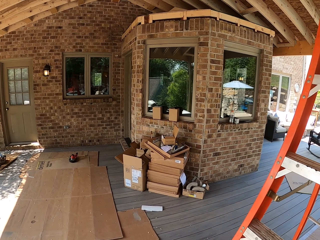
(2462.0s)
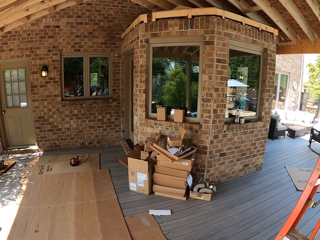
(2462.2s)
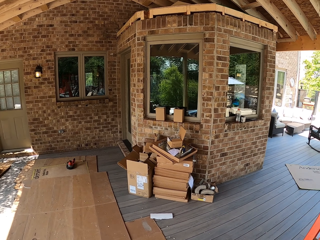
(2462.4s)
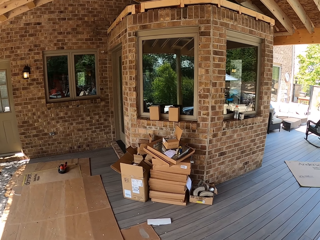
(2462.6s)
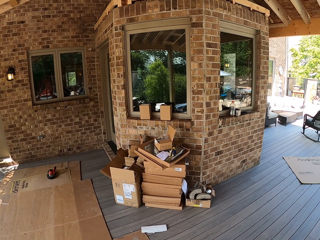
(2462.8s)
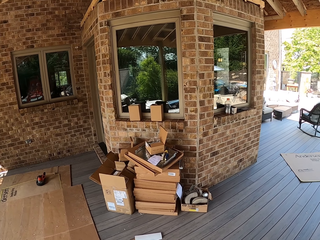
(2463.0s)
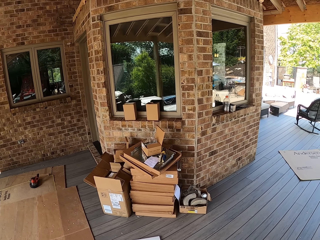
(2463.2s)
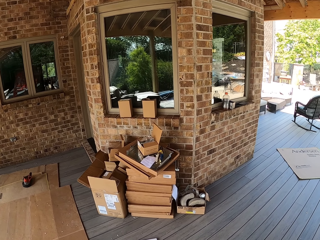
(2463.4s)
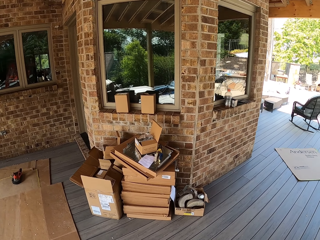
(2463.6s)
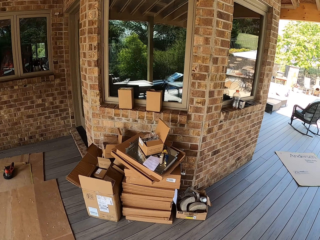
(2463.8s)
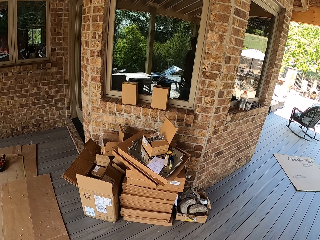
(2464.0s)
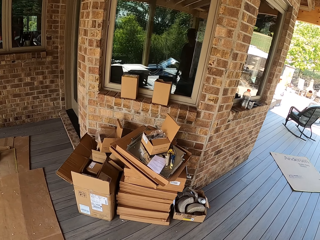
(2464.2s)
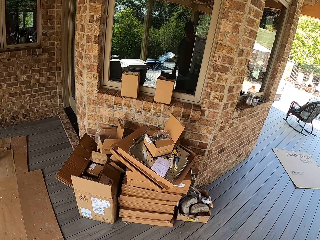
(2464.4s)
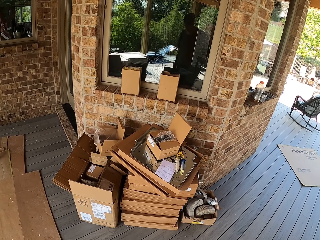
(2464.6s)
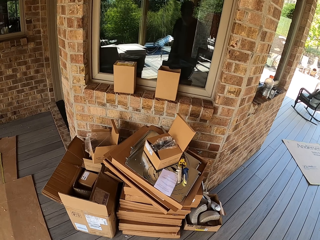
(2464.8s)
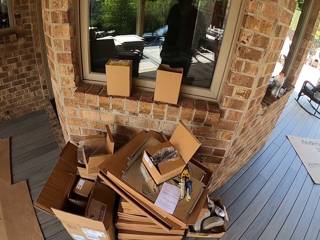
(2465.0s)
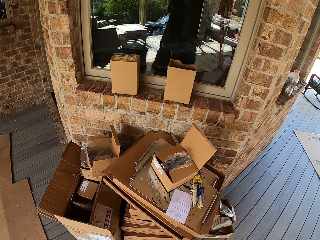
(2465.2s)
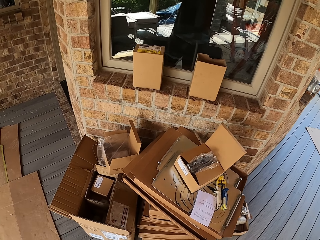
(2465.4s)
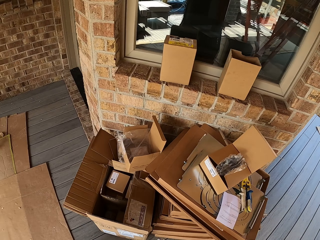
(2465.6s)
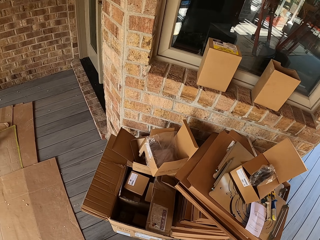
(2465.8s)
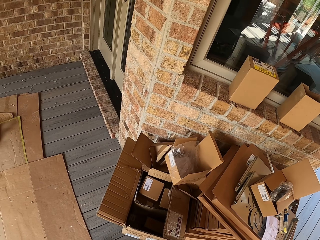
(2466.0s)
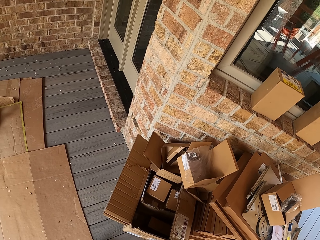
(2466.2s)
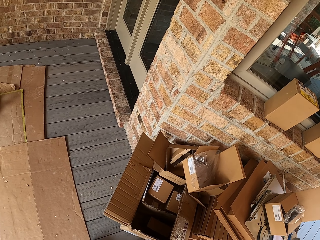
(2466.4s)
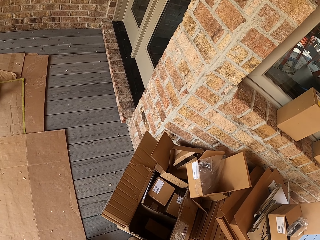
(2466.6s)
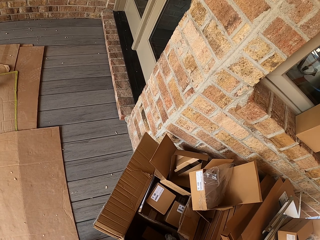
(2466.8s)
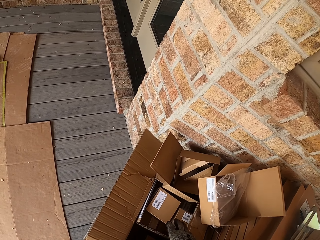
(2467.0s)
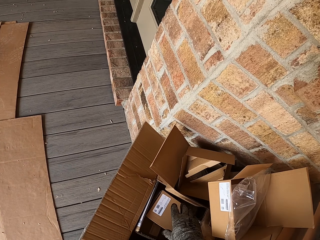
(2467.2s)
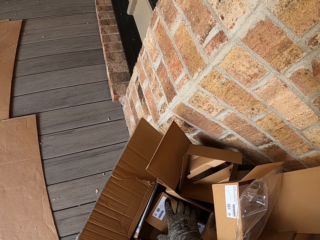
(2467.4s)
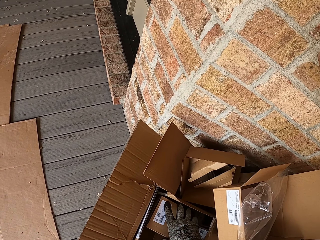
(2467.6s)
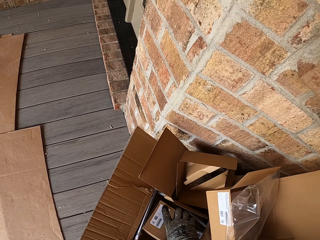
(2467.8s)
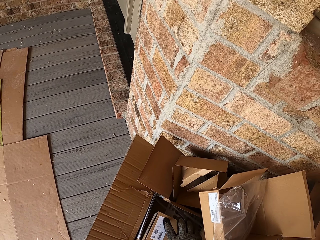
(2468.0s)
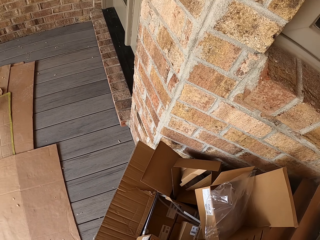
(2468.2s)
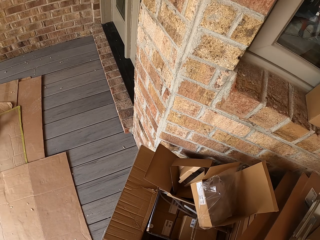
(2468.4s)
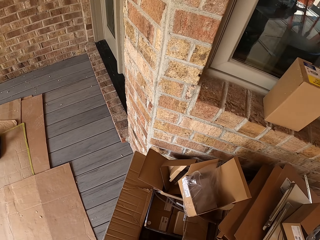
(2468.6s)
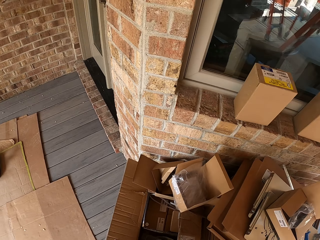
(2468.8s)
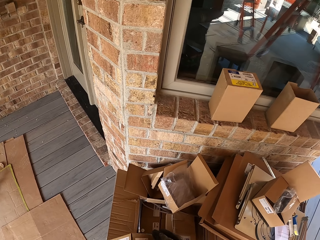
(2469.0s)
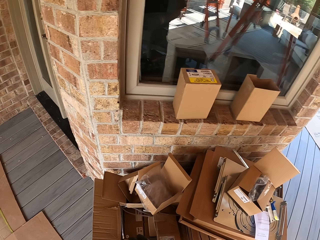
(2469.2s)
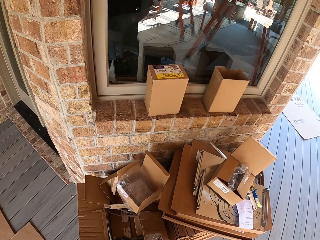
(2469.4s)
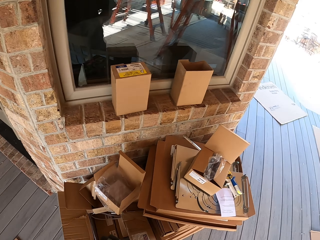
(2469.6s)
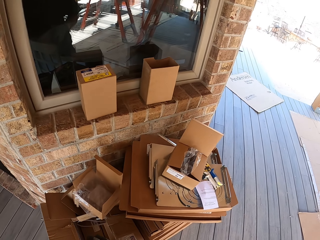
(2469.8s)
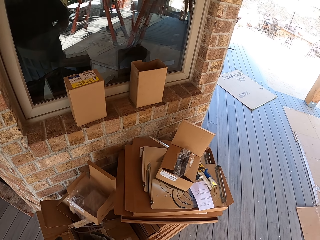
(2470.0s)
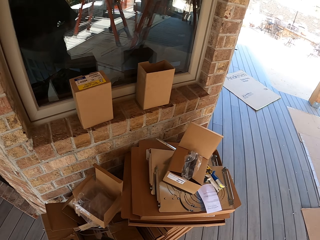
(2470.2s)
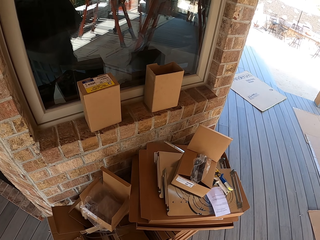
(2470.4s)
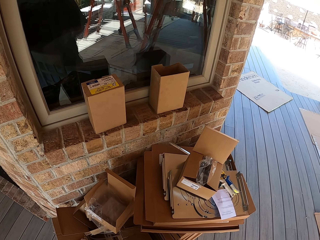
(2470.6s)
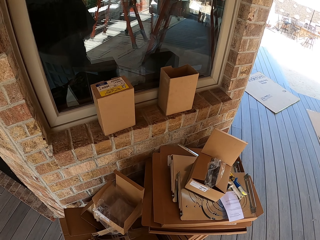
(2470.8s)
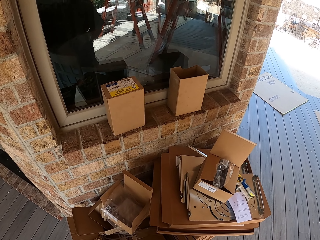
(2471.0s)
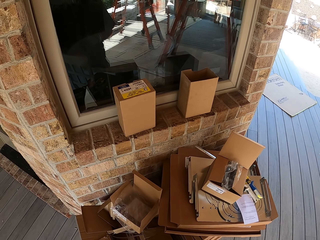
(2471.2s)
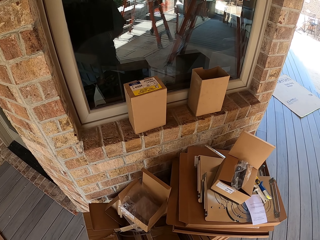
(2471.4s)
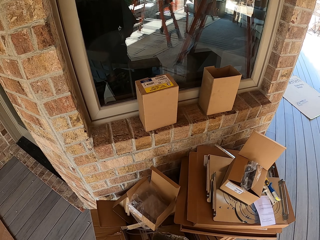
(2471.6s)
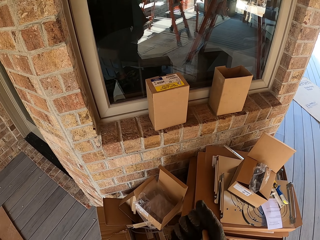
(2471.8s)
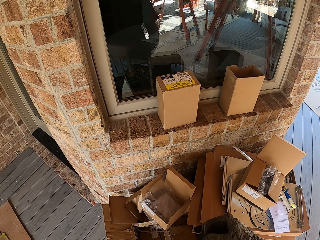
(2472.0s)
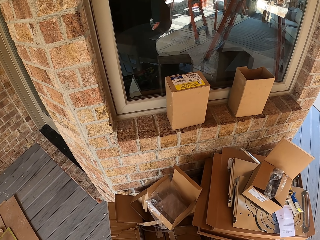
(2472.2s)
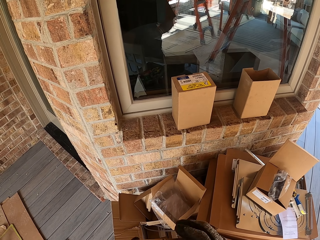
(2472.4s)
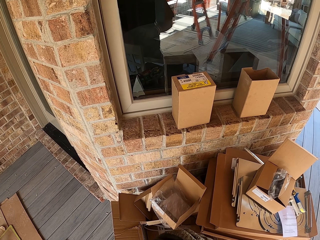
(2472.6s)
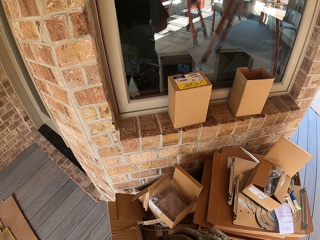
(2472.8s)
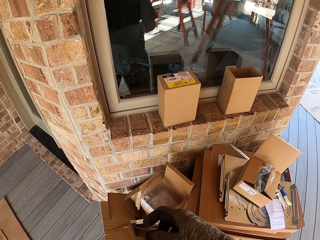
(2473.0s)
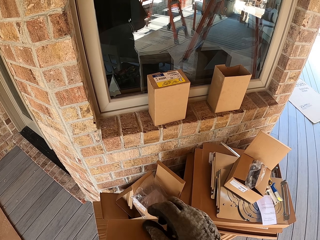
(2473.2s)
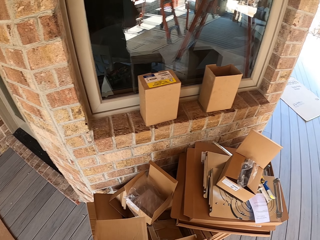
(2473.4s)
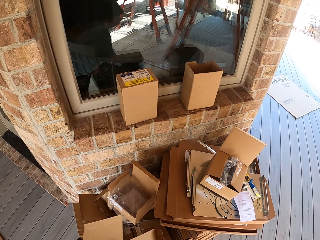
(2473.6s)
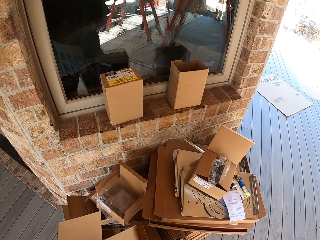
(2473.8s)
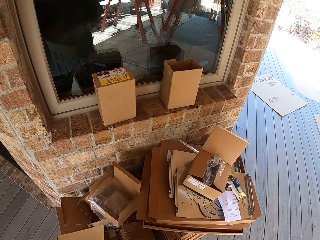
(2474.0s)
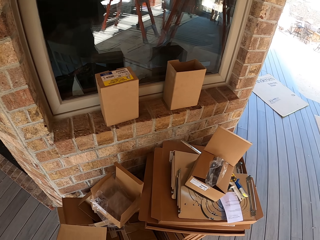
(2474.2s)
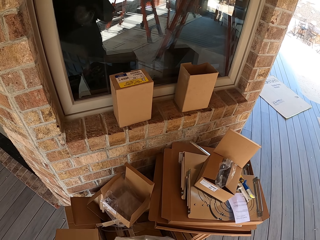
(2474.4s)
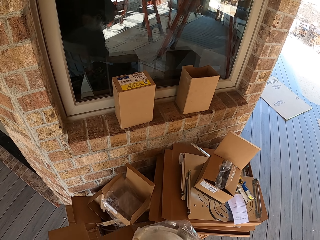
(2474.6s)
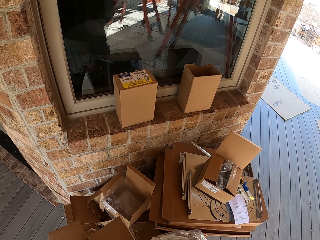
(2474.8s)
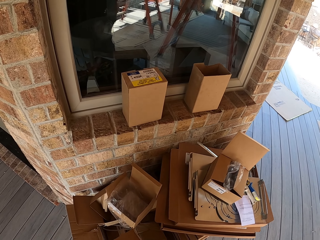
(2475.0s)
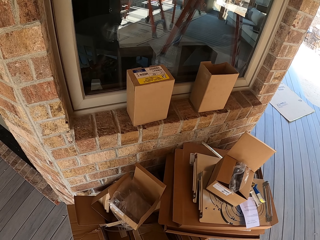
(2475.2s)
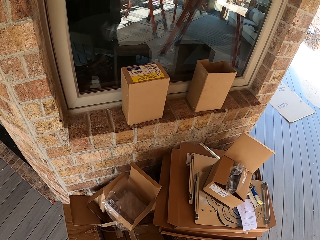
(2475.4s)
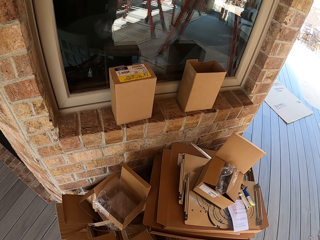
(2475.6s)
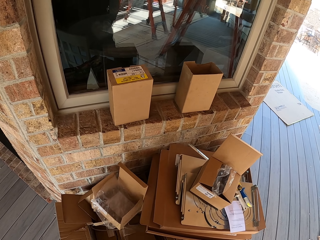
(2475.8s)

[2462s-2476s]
The camera wearer walks towards carton boxes. They pick up a carton box, open up the box and take out an LED light. They hold the LED light and throw the carton box.

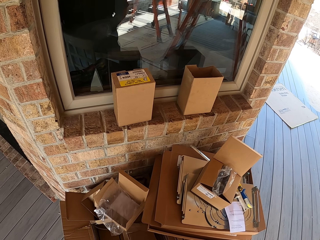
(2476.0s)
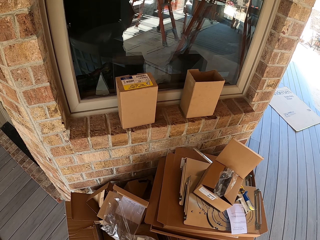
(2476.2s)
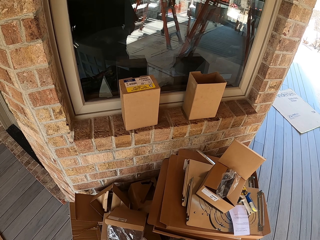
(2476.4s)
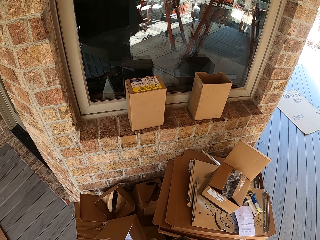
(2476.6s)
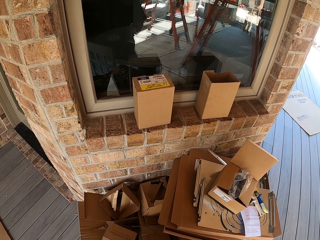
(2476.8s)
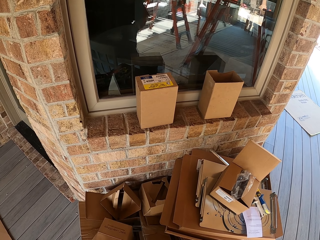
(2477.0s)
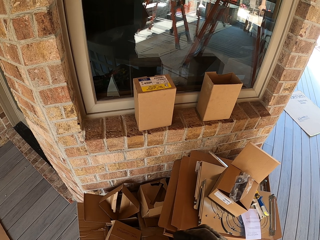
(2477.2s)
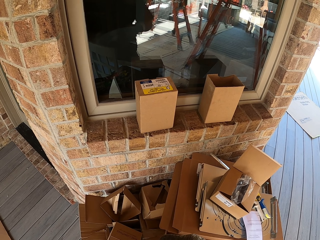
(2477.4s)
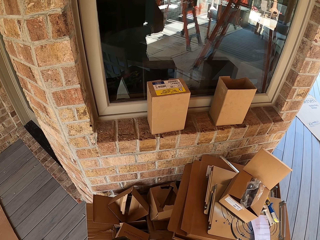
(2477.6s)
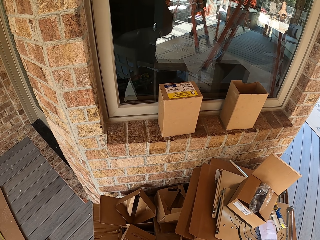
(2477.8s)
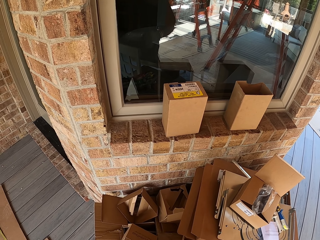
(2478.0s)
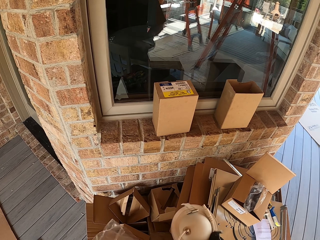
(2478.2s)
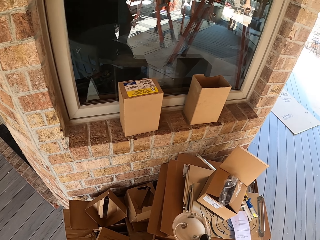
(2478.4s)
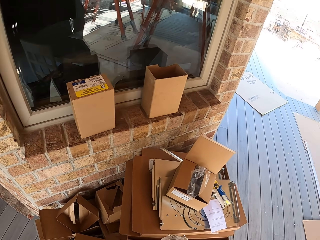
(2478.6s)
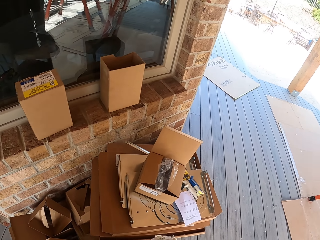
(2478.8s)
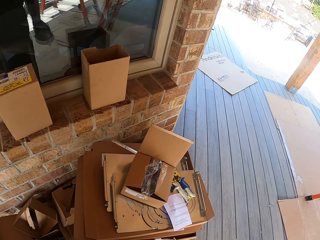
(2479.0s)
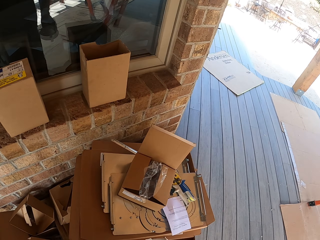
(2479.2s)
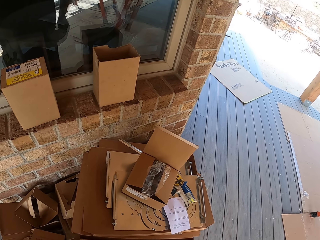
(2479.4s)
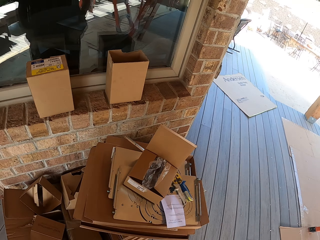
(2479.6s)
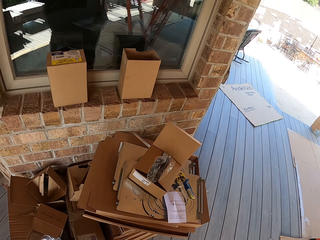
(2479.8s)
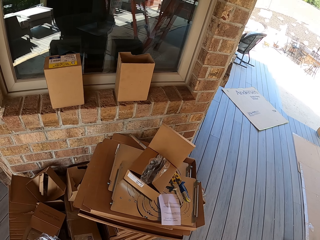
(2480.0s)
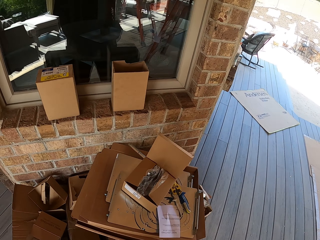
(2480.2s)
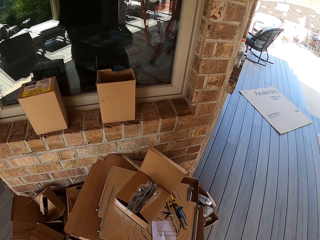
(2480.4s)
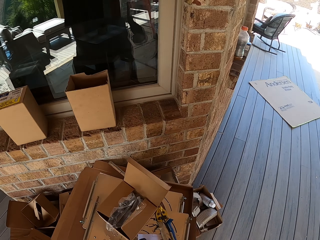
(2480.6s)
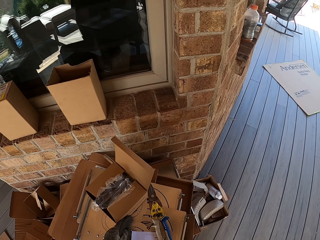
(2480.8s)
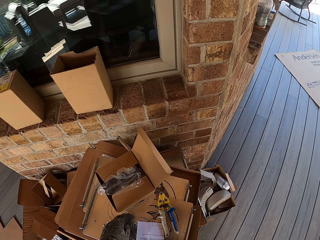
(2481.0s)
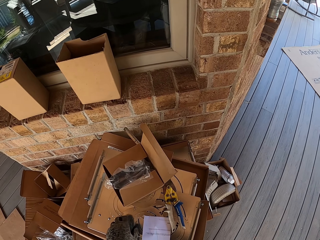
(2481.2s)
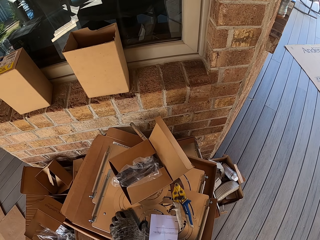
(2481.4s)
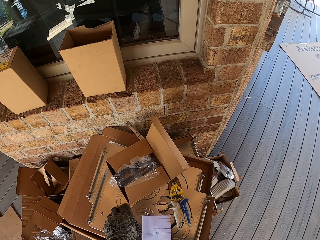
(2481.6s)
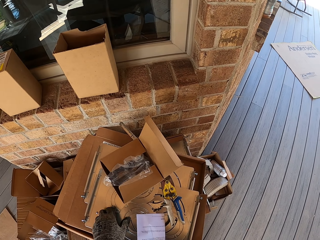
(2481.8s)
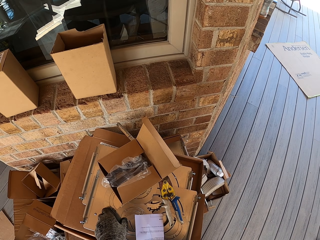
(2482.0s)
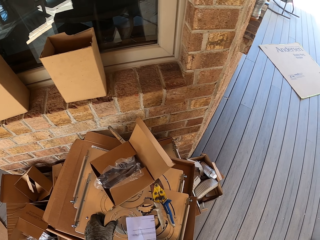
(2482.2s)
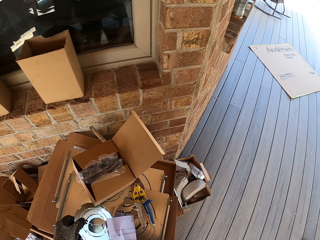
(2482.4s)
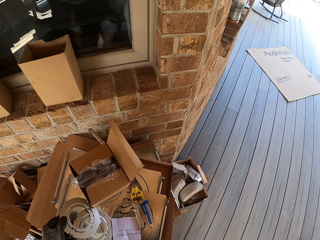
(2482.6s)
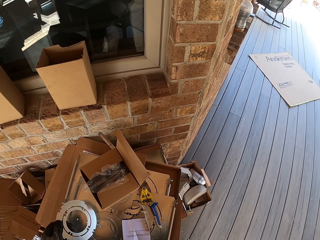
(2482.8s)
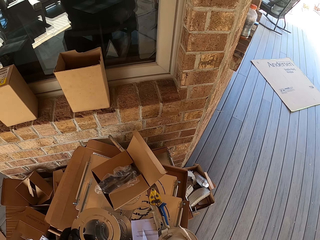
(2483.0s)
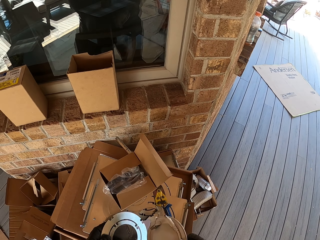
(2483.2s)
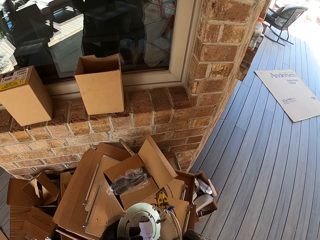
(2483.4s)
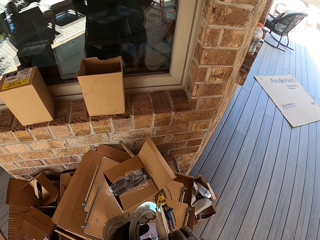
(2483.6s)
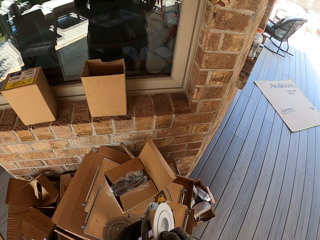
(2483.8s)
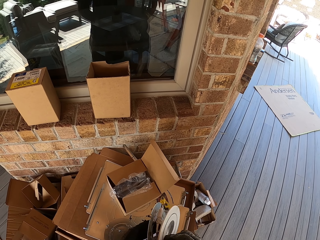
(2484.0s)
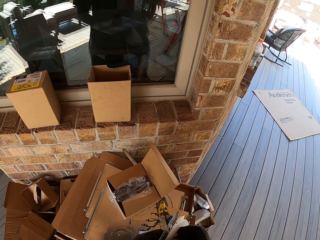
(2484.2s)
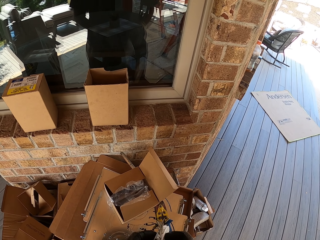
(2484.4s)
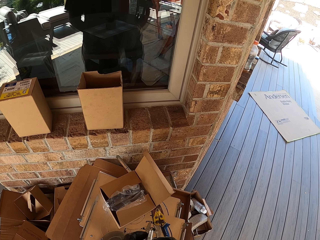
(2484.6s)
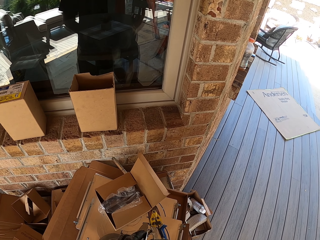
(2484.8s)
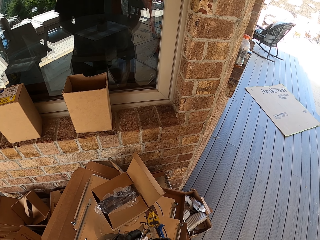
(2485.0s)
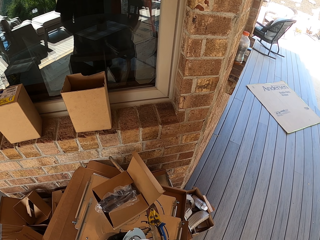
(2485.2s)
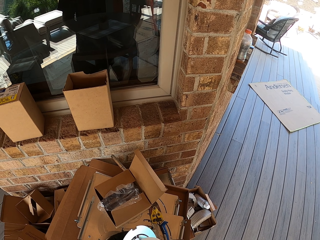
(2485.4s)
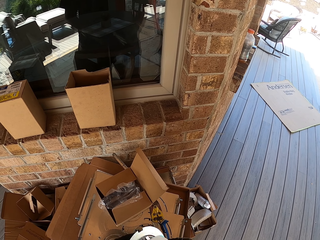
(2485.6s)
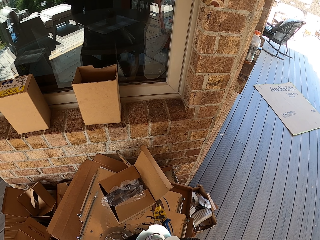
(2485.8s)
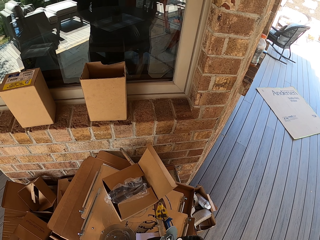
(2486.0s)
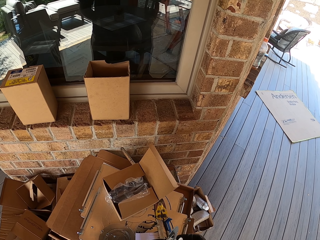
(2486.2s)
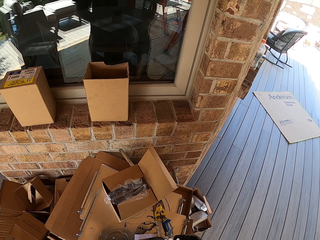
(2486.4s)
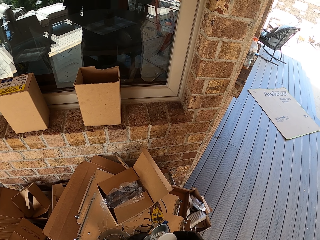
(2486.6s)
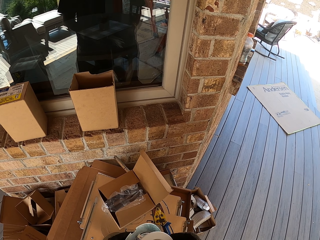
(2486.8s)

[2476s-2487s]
The camera wearer removes nylon paper from an LED light. They take a circular fluorescent bulb. They pick up an LED metal cover. They take a circular bulb holder. They fit the LED light into the metal cover.
